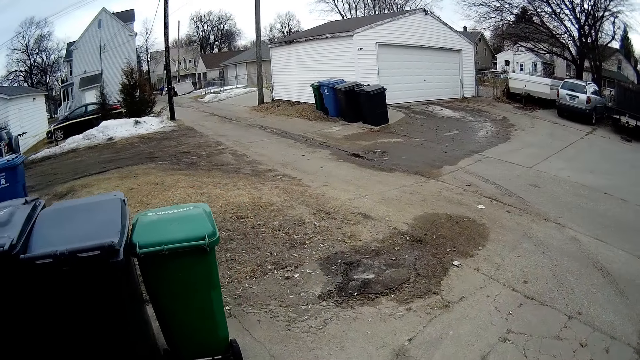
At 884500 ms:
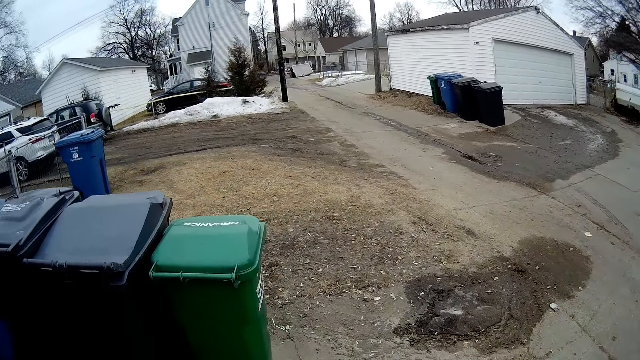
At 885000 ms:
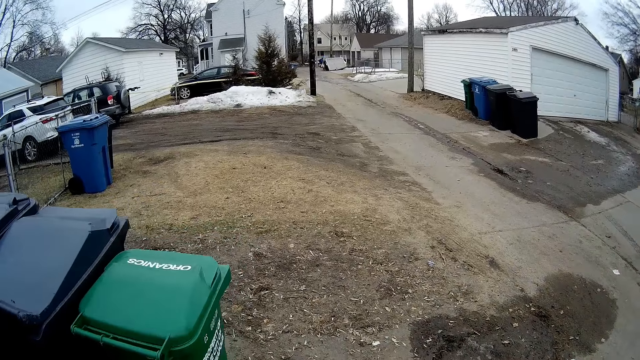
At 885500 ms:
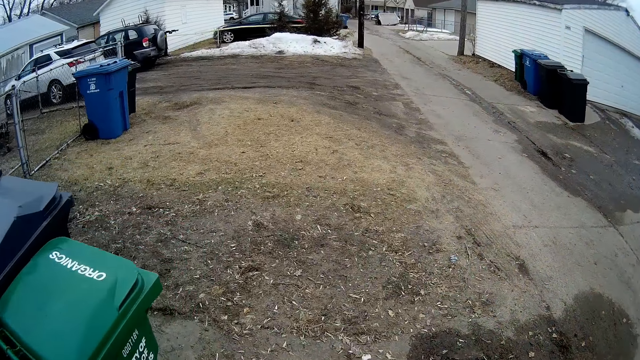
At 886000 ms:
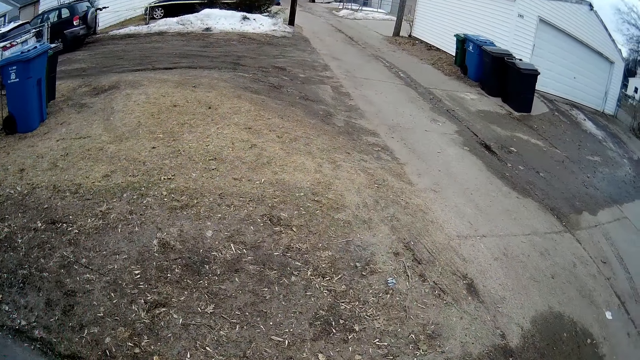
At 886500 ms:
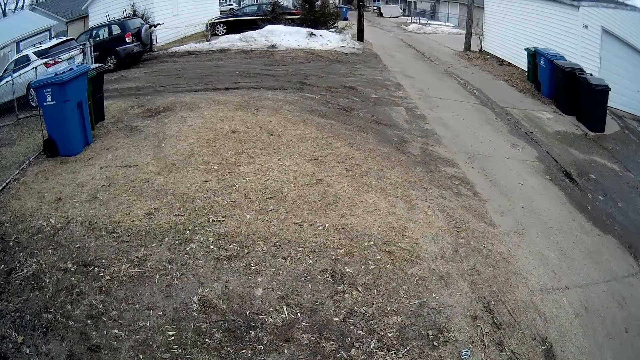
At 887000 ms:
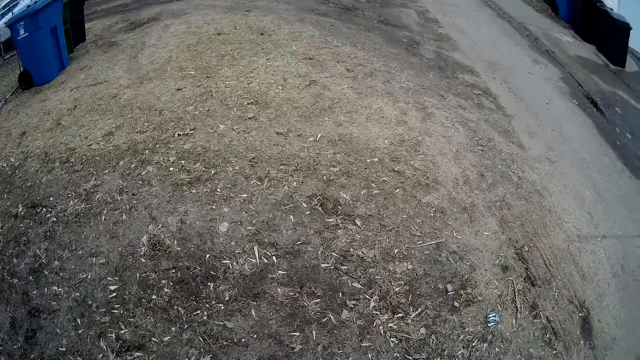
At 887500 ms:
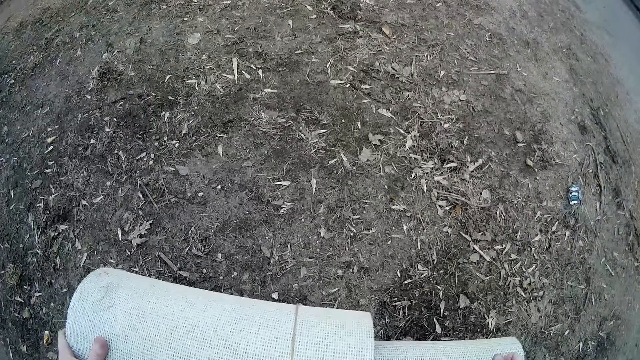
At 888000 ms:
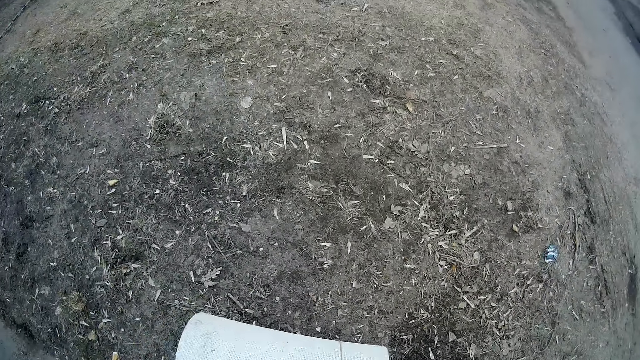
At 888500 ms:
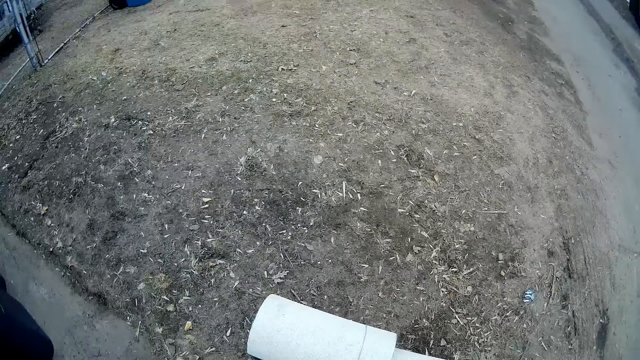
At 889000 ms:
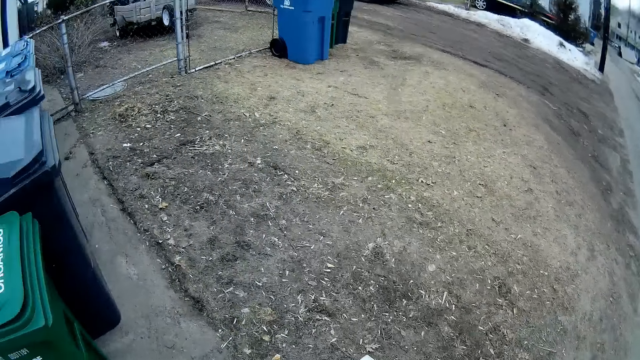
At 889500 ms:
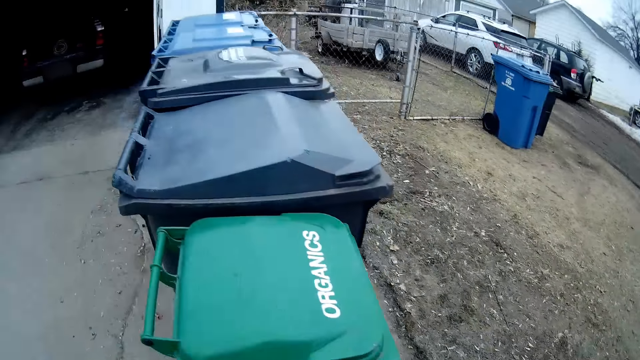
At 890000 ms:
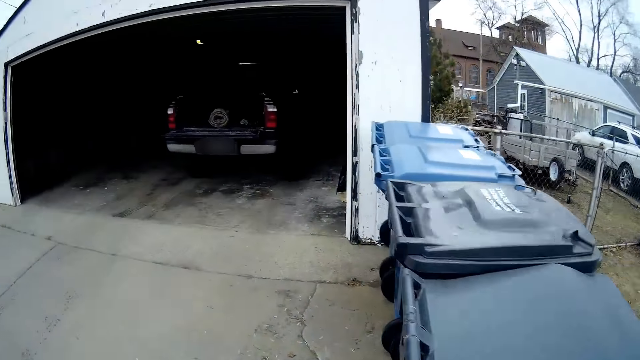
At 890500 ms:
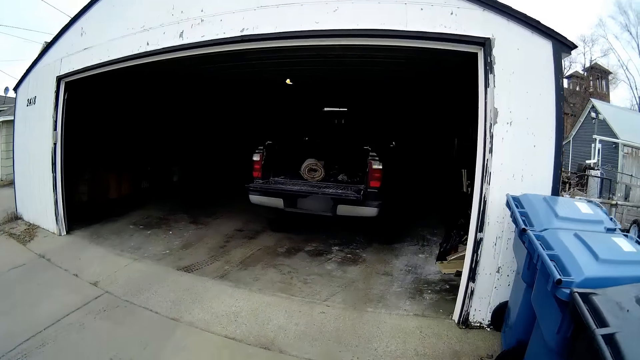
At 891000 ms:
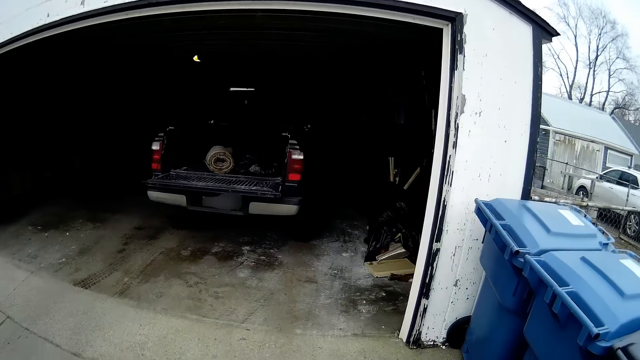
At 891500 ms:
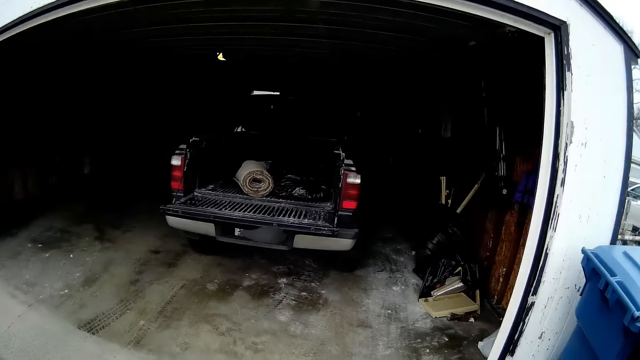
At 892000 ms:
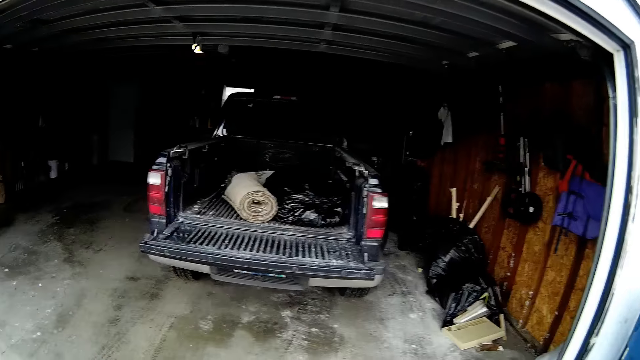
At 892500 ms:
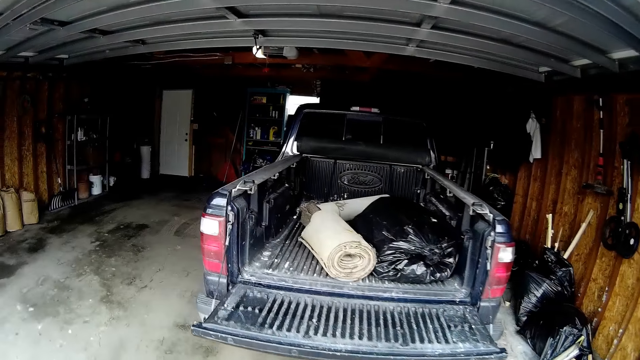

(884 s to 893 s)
The camera wearer looks at the dustbin. They place a carpet on the ground. They walk back into the parking.

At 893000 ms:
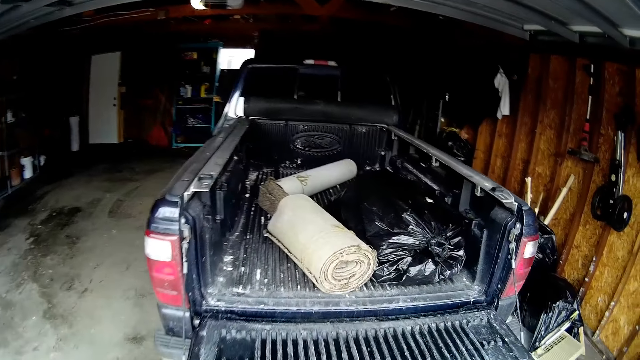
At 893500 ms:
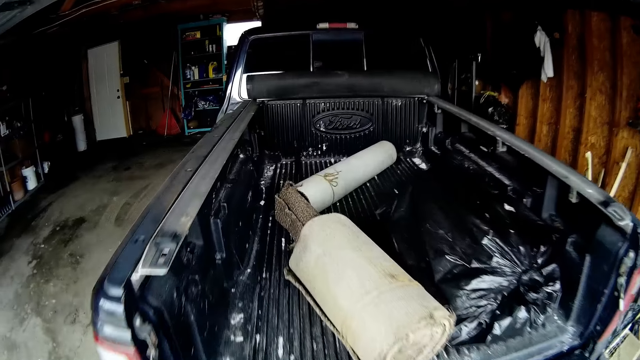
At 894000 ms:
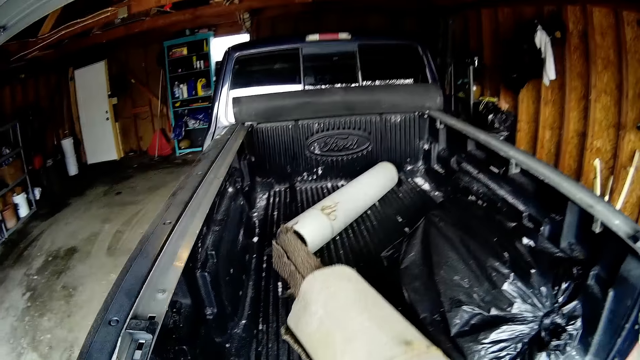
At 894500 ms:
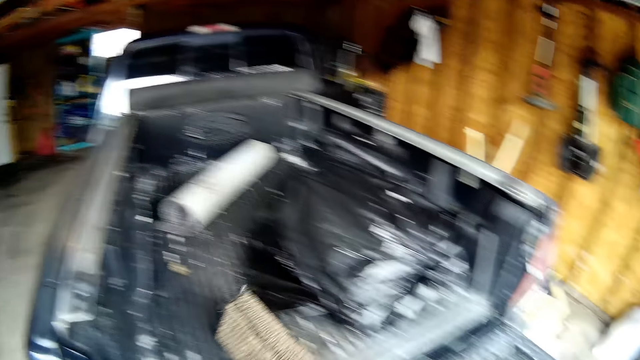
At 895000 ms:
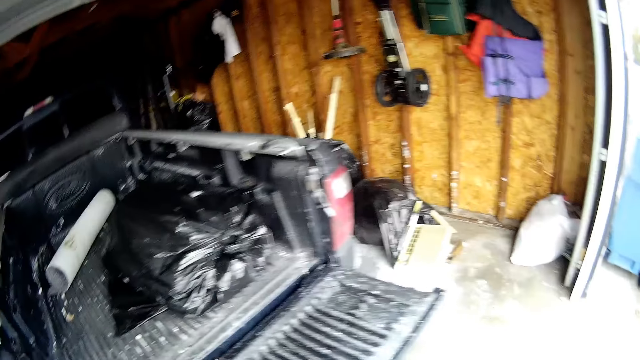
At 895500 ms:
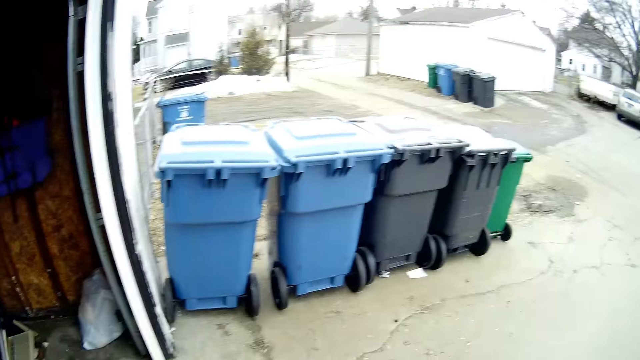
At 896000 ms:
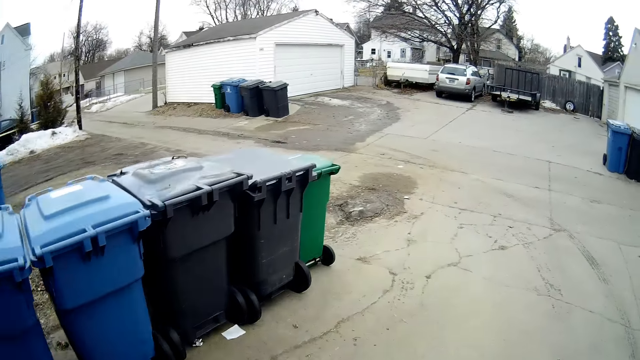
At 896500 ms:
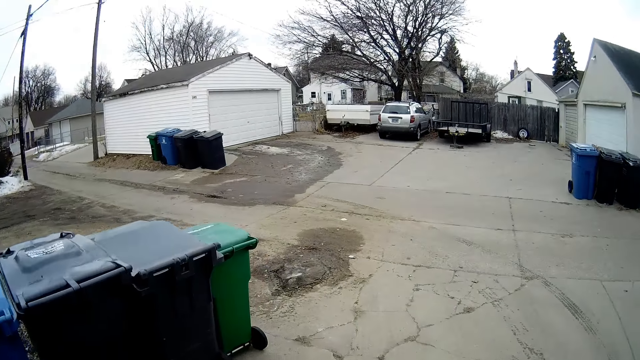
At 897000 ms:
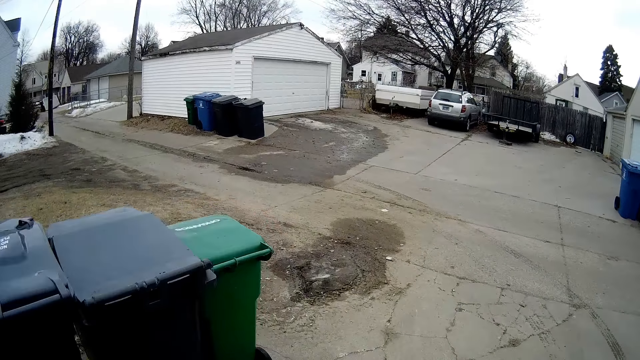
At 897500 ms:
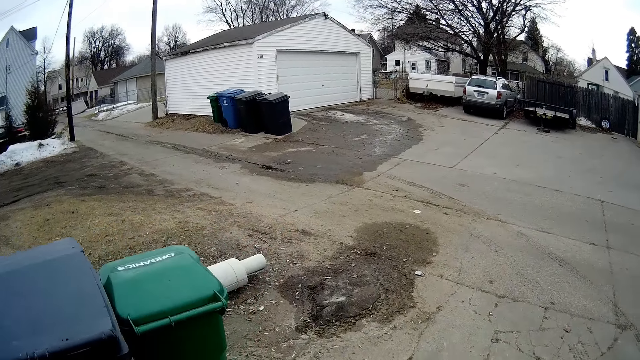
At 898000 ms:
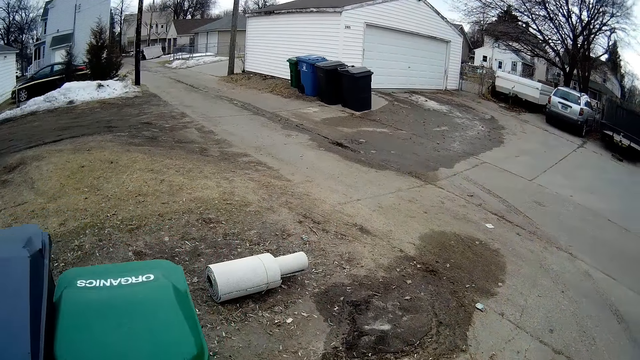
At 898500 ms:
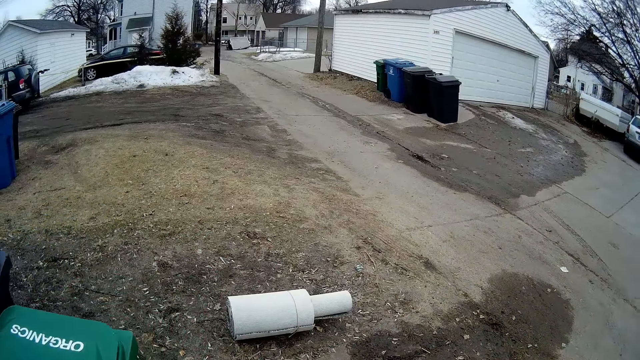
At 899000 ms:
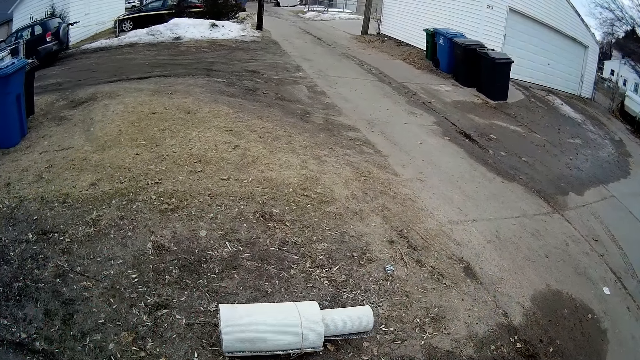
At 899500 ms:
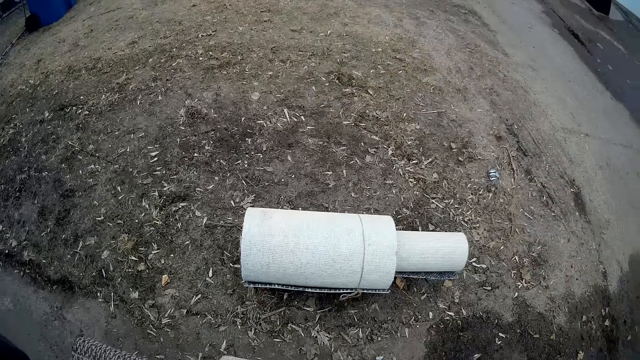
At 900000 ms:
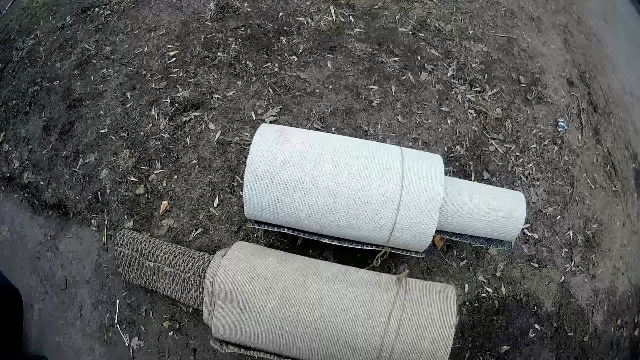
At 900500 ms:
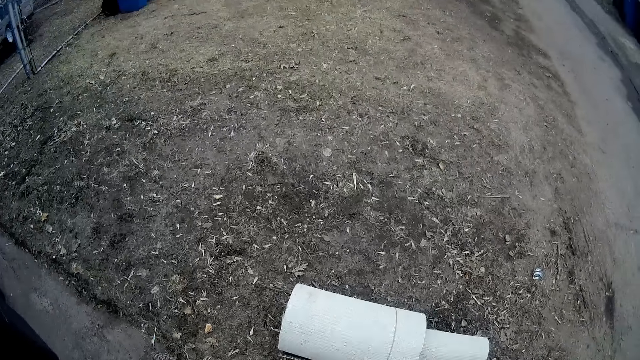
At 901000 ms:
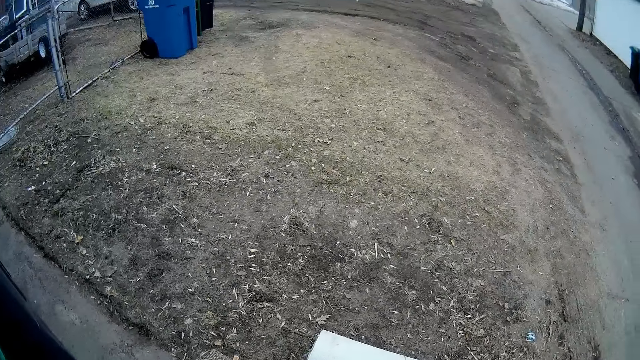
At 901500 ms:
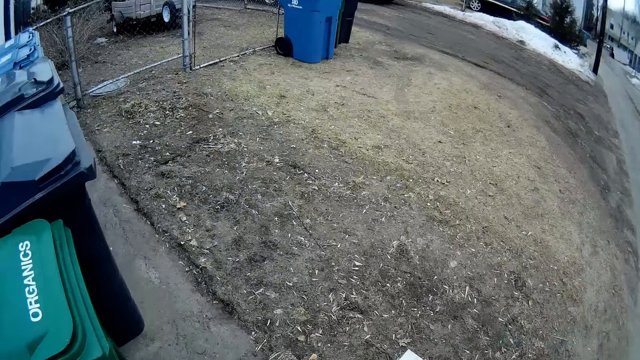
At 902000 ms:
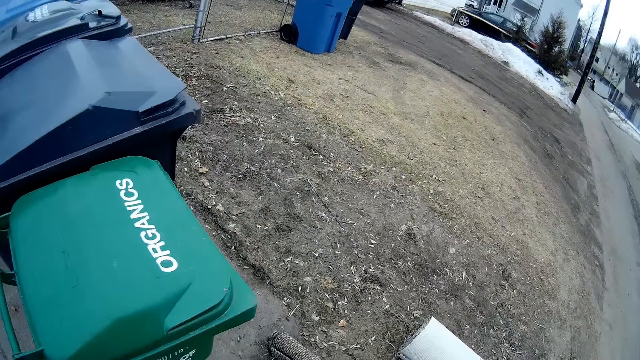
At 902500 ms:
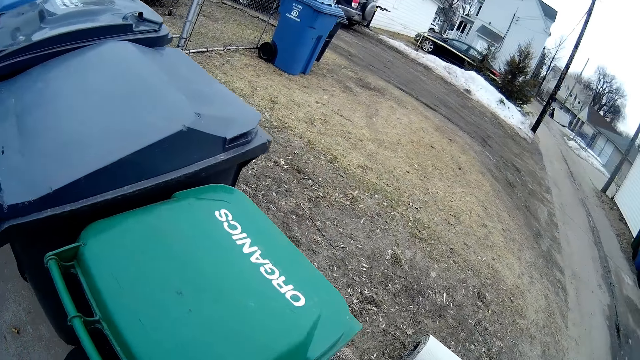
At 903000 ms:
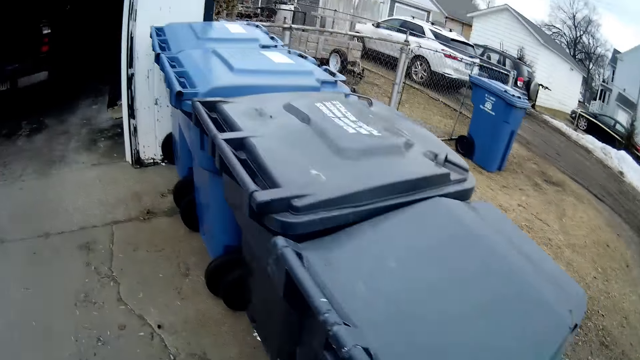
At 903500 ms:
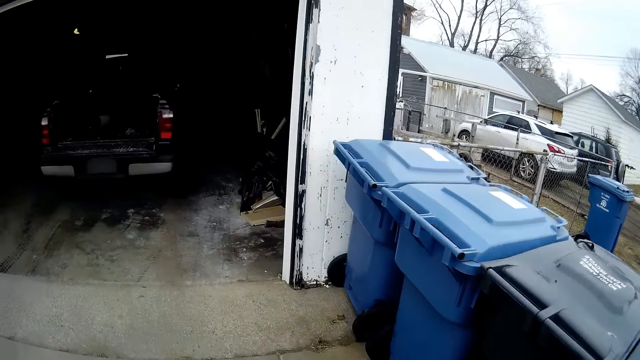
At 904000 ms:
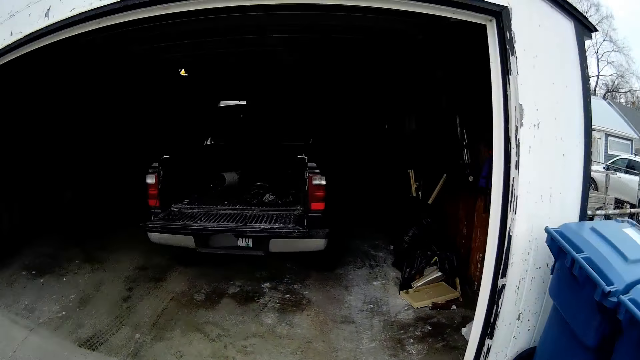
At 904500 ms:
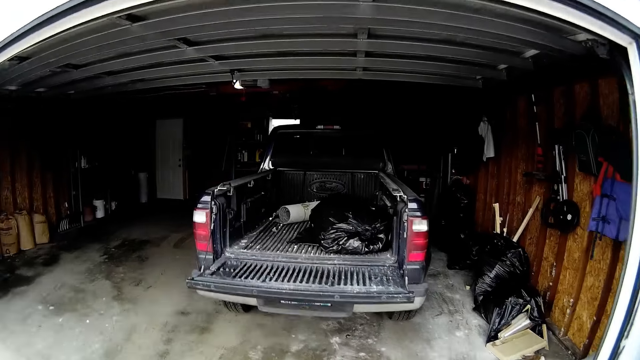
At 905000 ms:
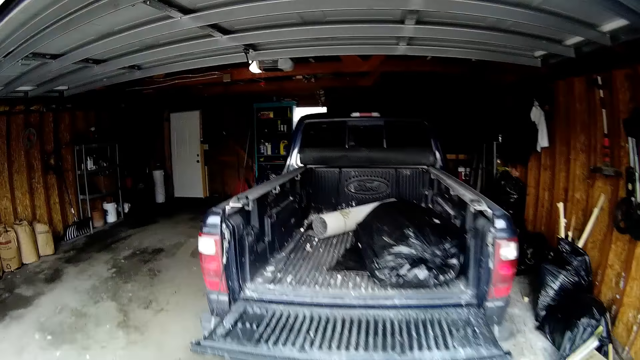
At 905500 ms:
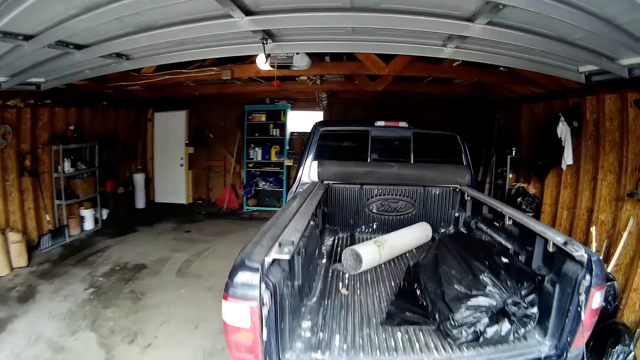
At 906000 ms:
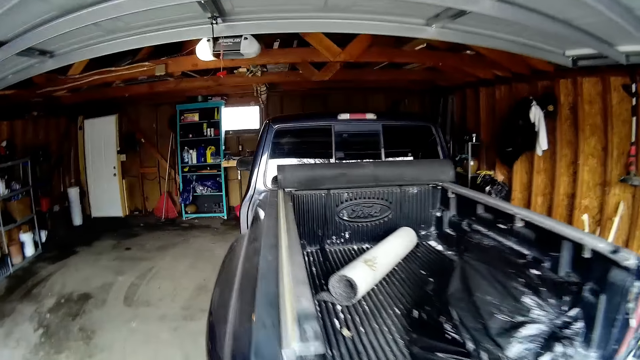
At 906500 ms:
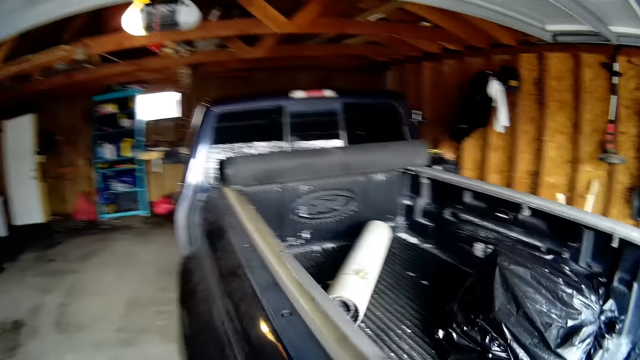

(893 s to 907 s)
The camera wearer walks back into the garage. They take carpets on the pick-up bed. They stop walking. They walk out the garage. They place a carpet on the ground. They look at the dustbin. They walk back into the garage.
